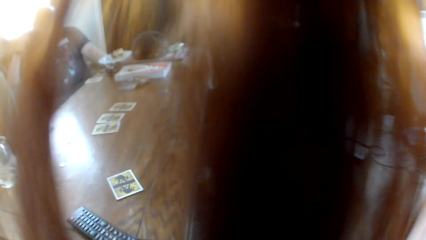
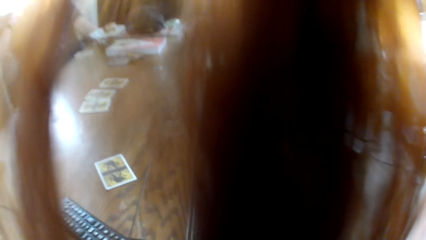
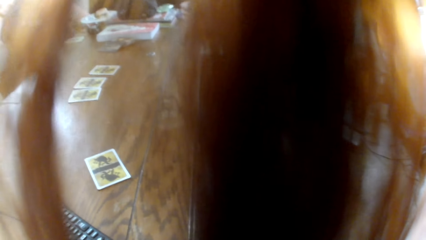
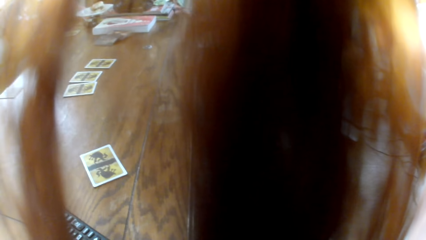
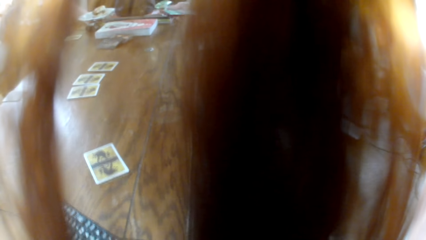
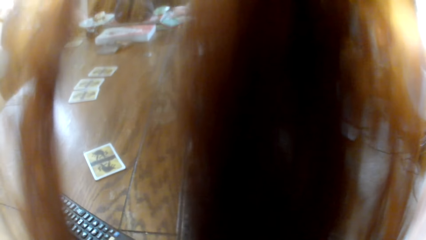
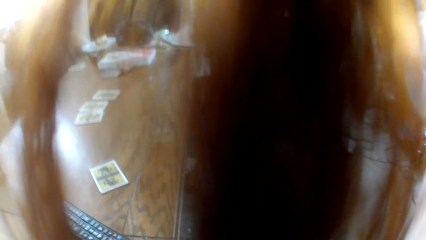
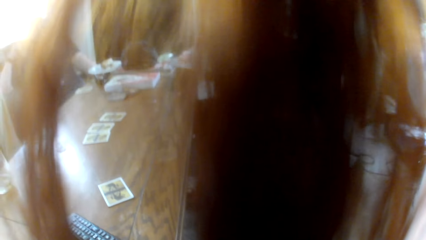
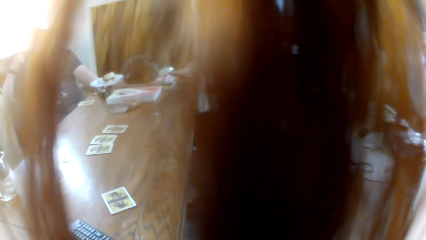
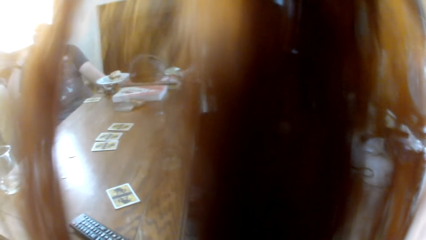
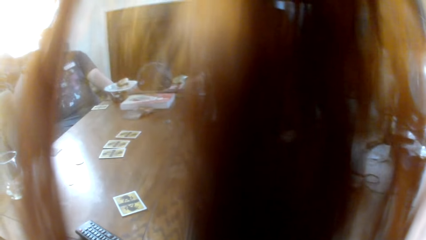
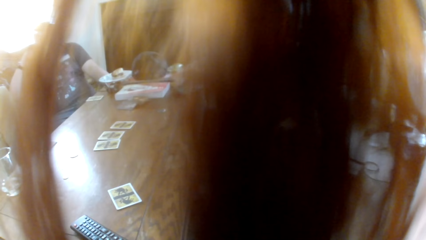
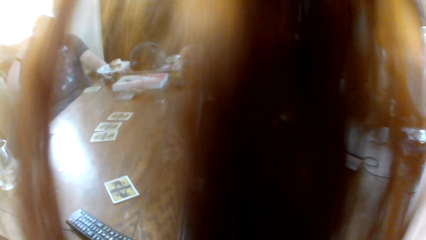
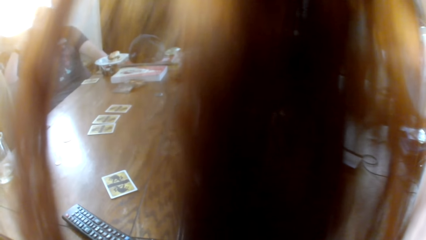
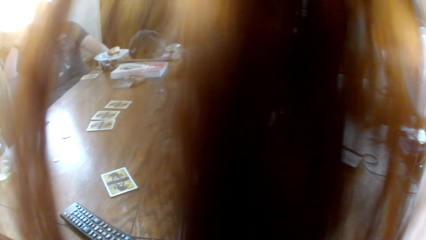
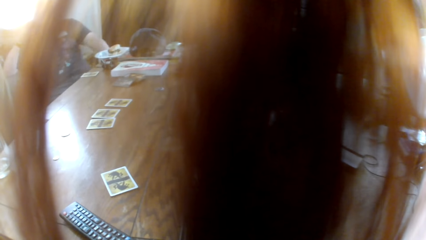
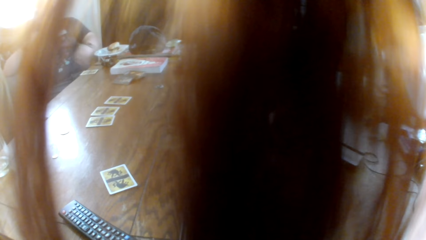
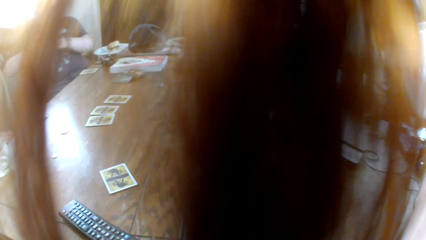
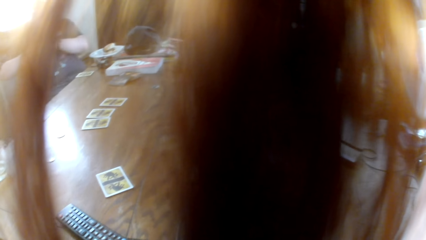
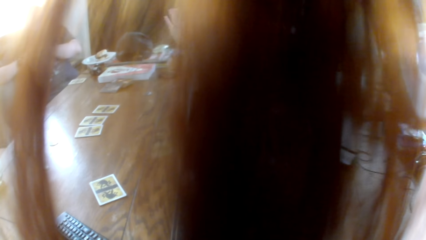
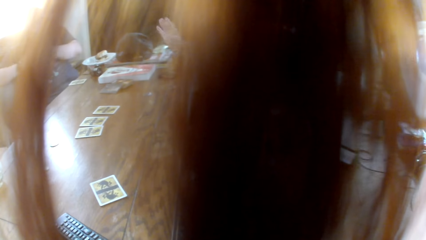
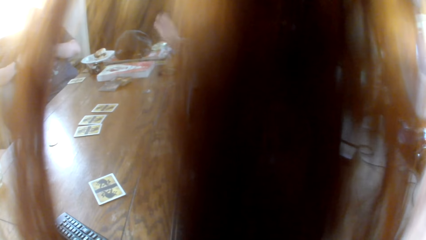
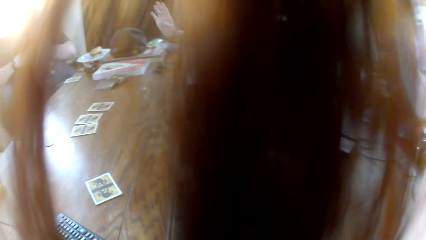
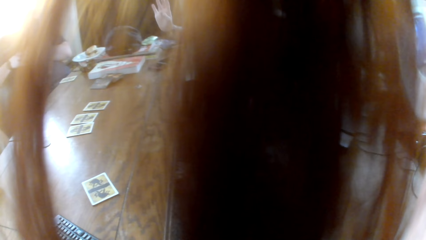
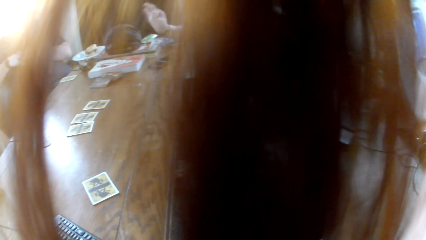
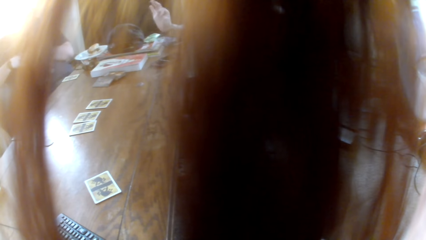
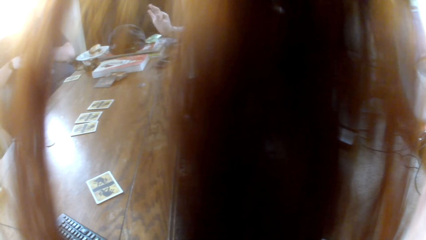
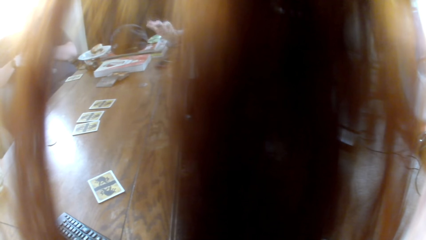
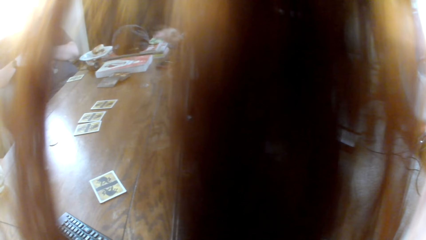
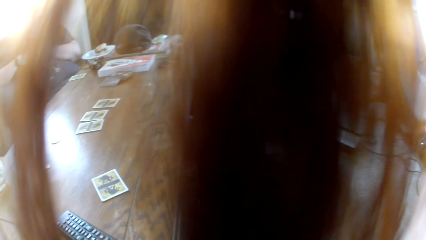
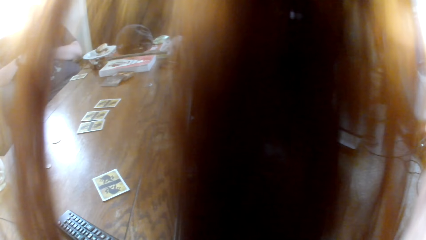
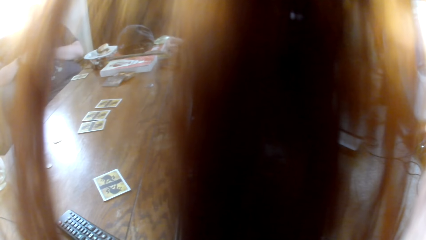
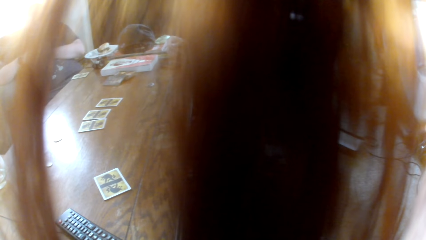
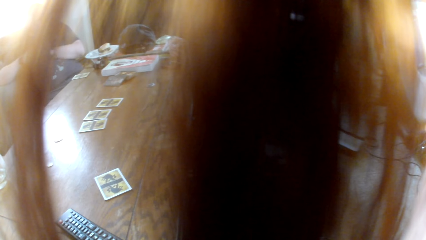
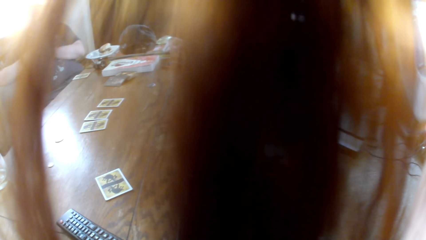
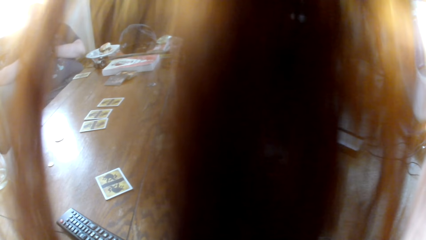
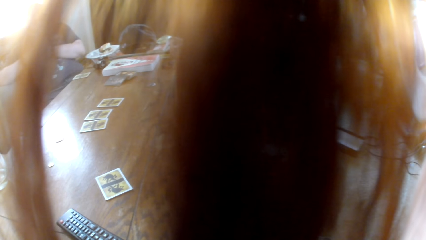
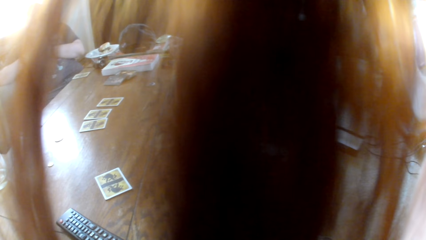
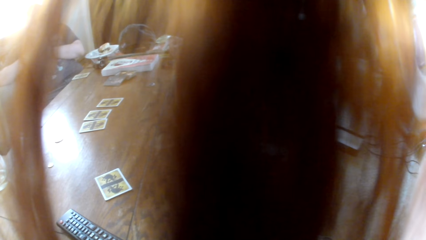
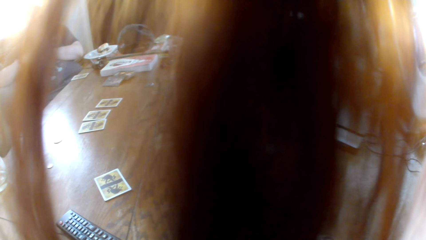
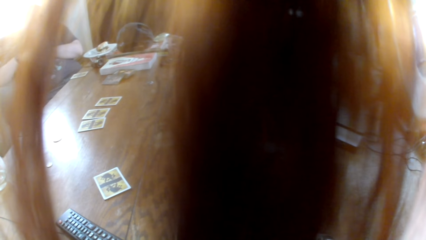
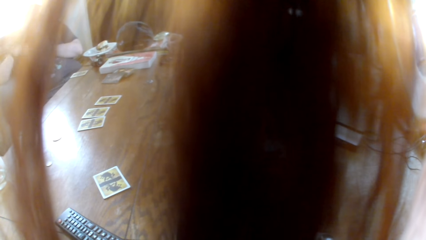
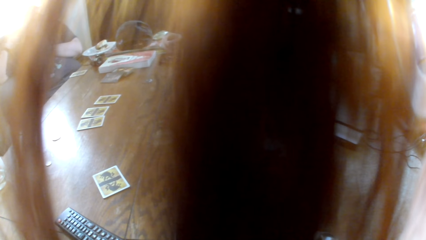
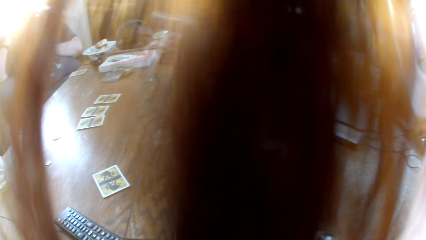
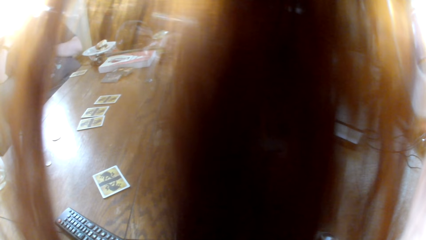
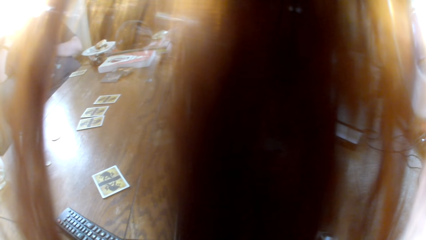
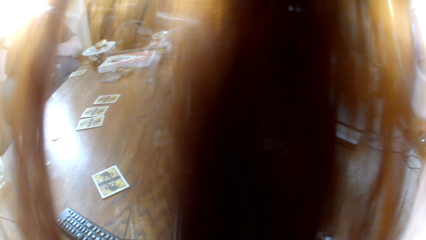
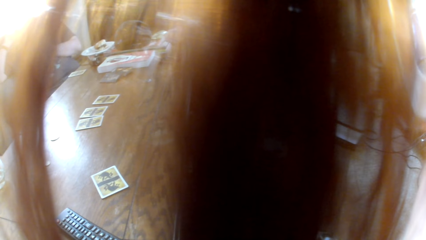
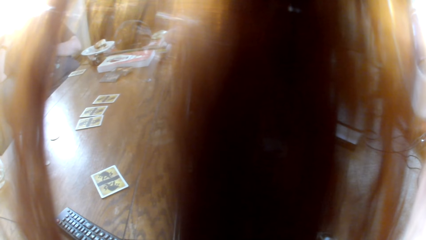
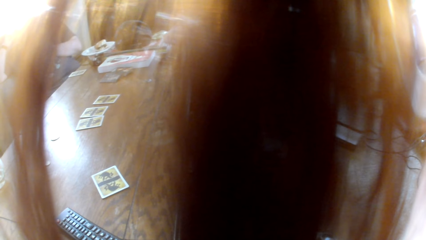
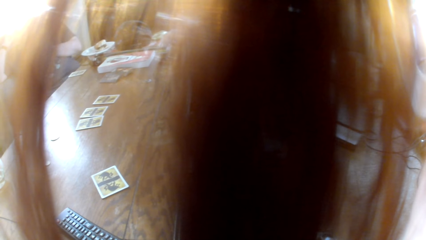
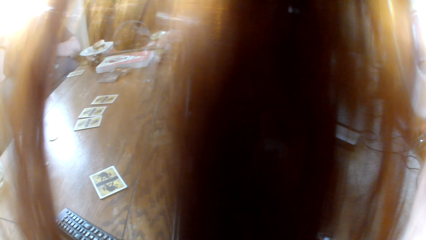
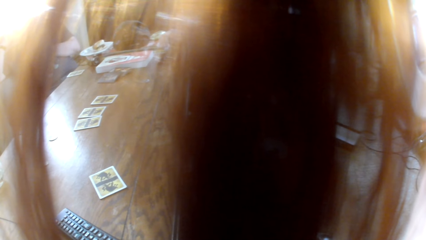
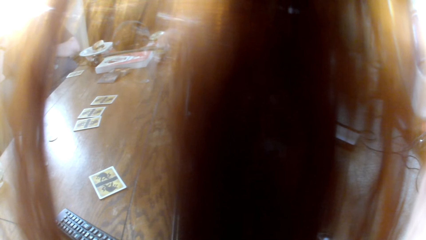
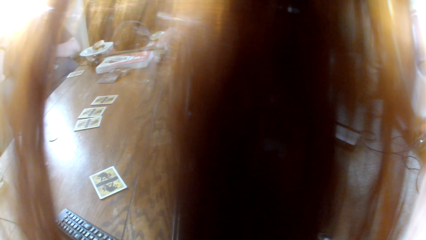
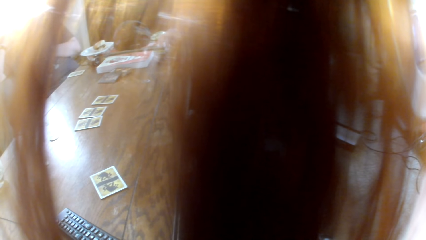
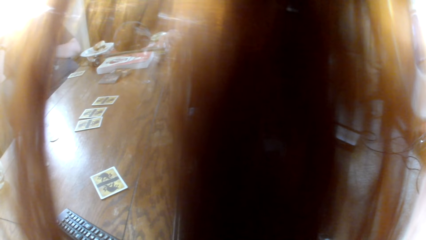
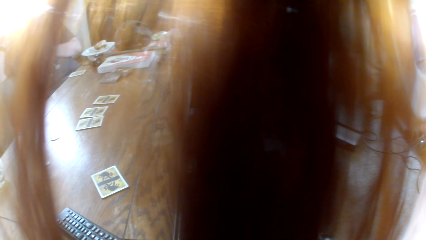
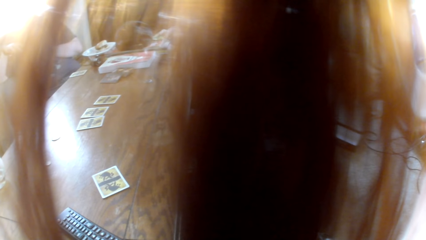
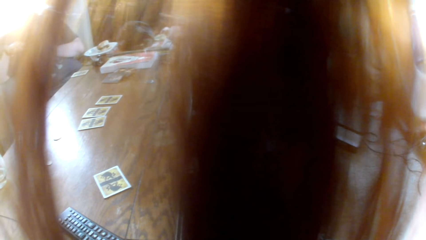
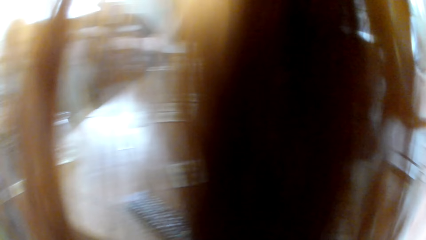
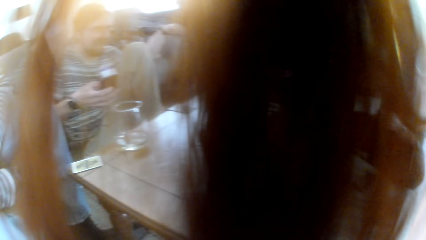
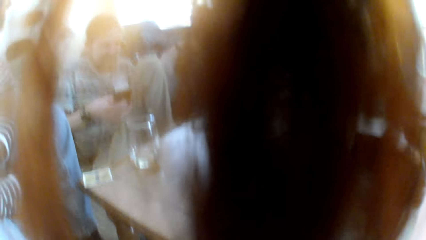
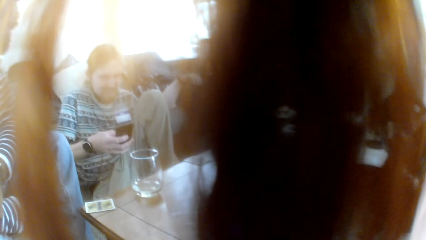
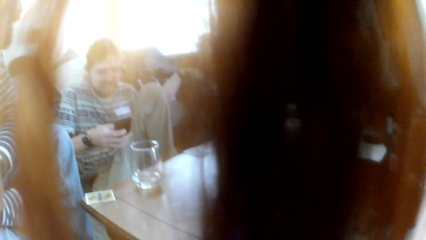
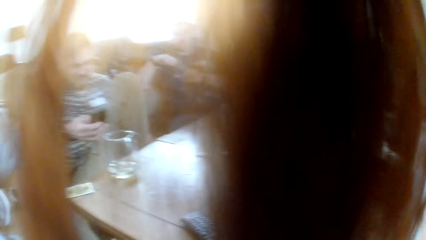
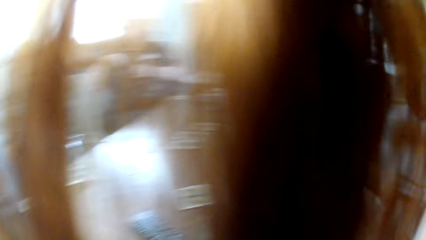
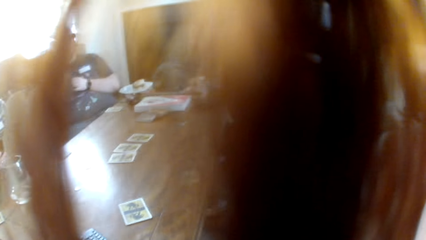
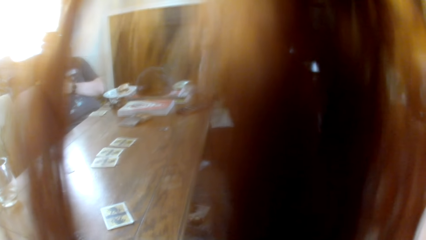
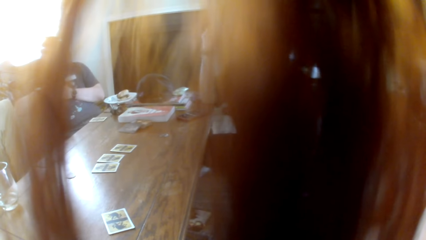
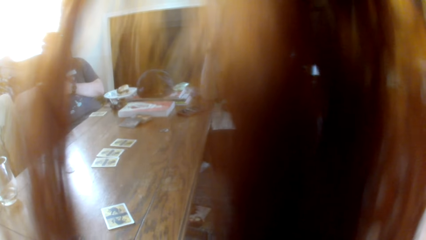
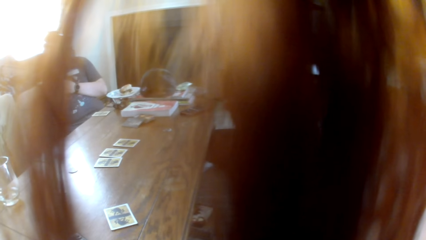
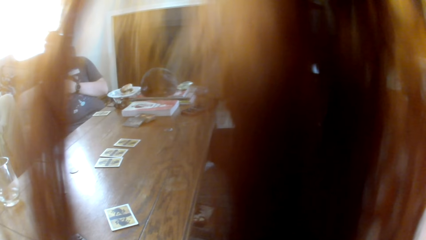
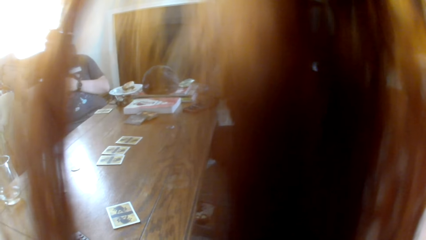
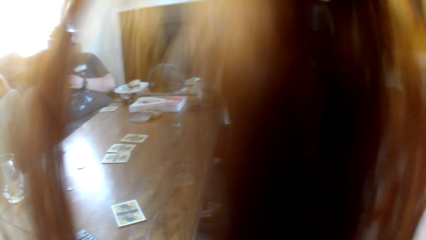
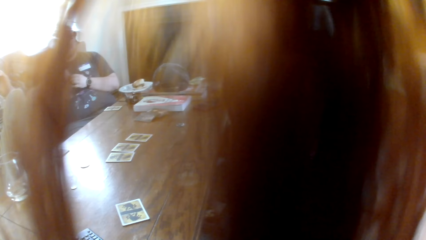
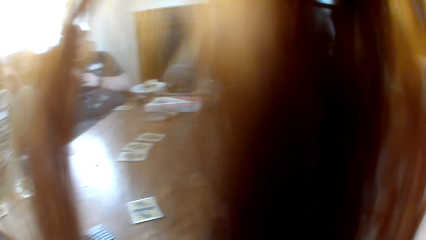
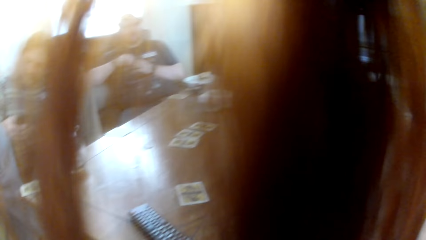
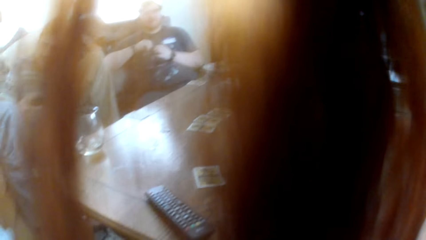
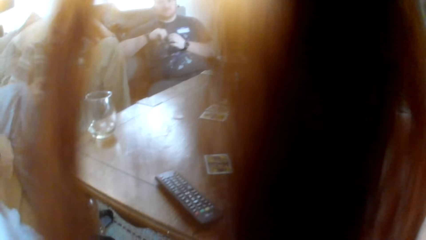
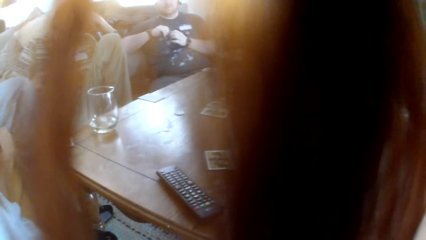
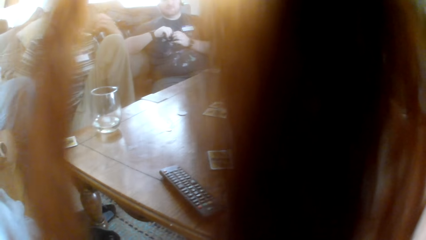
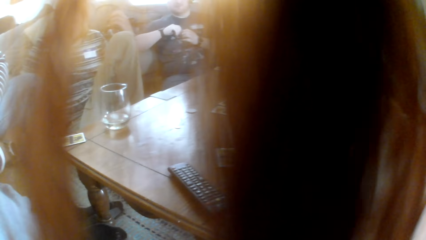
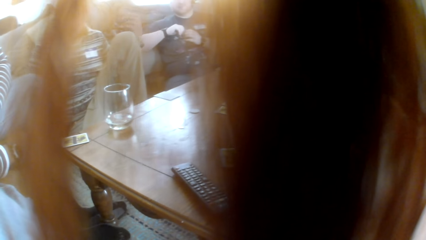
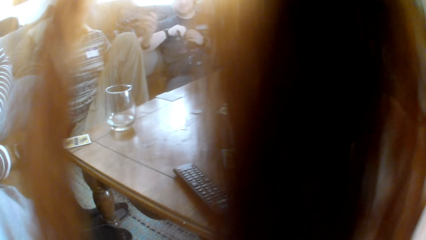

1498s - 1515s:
The camera wearer looks at the table. A woman puts a card on the table, laughs to the colleagues and talks to the colleagues. The camera wearer looks at a man. The woman talks to the colleagues.
